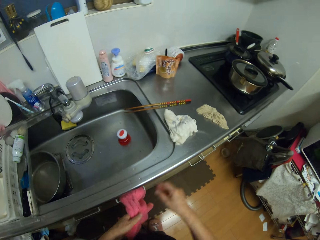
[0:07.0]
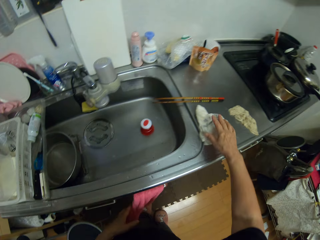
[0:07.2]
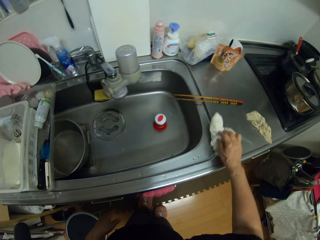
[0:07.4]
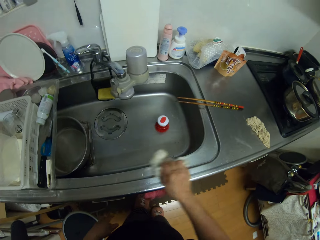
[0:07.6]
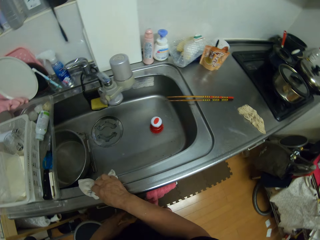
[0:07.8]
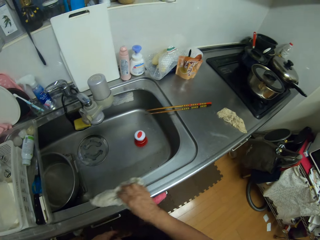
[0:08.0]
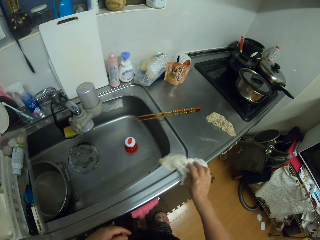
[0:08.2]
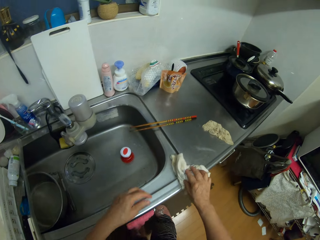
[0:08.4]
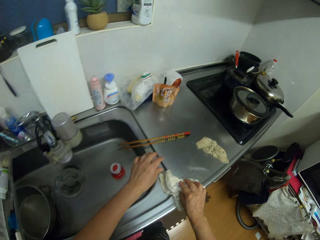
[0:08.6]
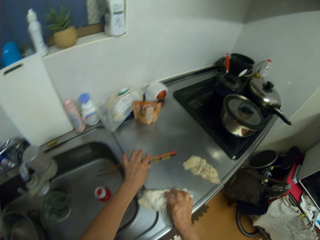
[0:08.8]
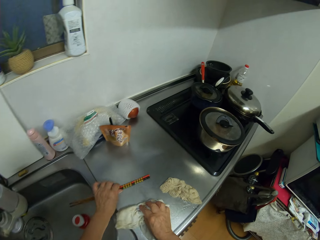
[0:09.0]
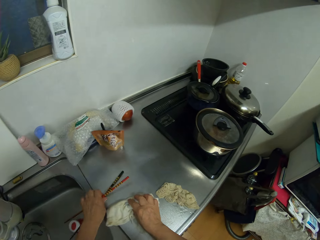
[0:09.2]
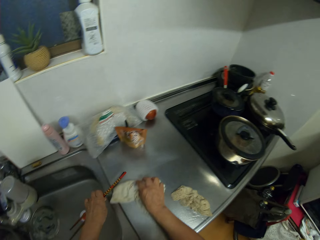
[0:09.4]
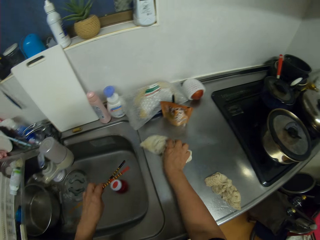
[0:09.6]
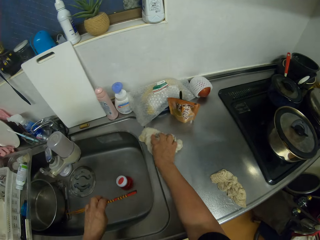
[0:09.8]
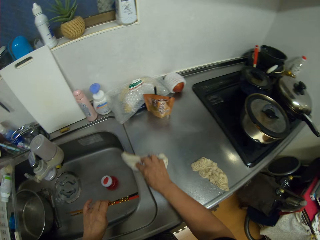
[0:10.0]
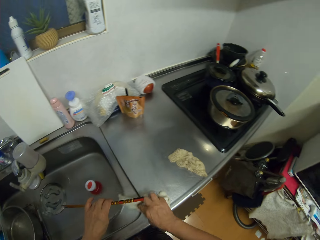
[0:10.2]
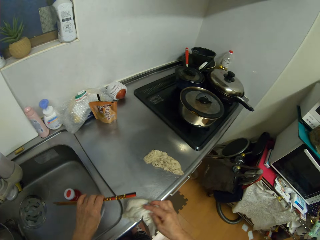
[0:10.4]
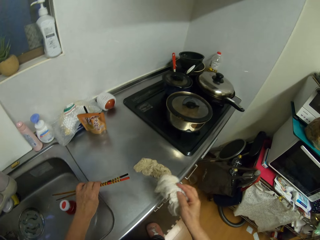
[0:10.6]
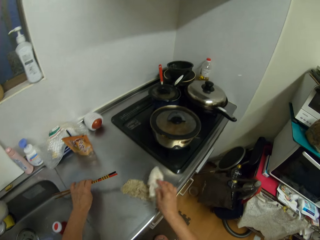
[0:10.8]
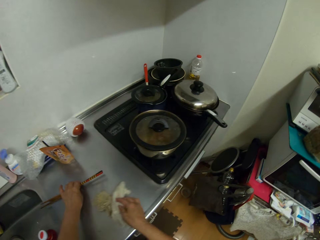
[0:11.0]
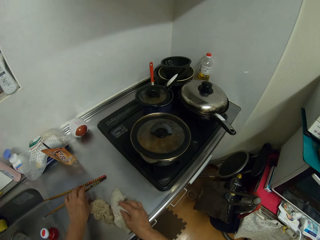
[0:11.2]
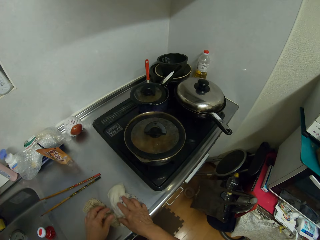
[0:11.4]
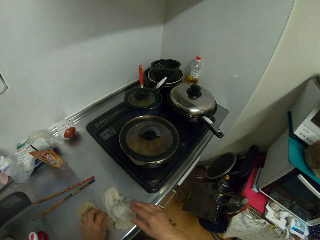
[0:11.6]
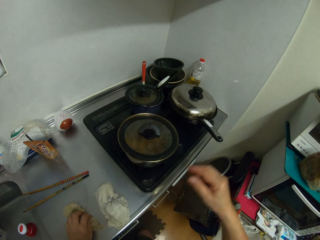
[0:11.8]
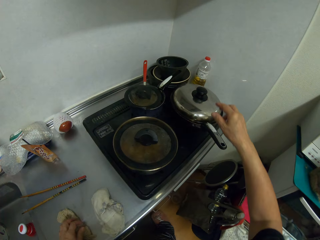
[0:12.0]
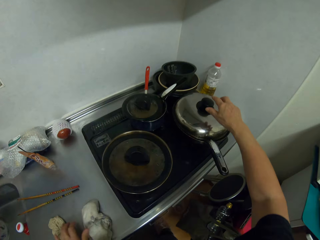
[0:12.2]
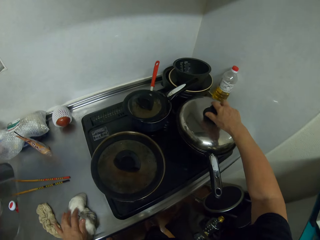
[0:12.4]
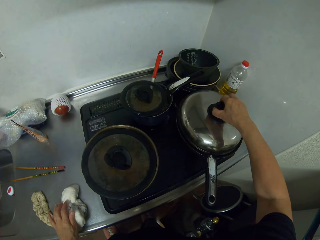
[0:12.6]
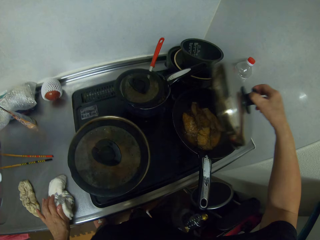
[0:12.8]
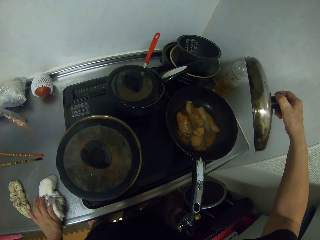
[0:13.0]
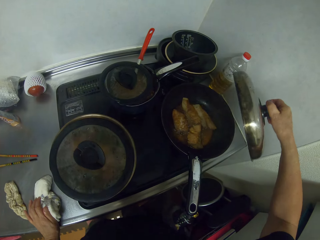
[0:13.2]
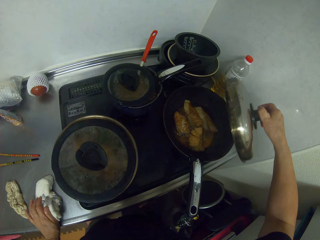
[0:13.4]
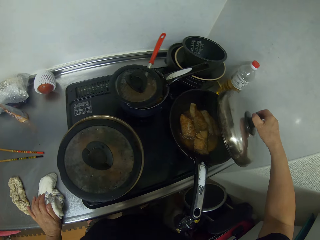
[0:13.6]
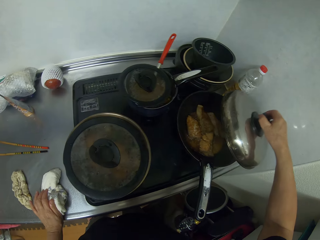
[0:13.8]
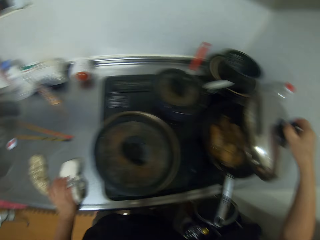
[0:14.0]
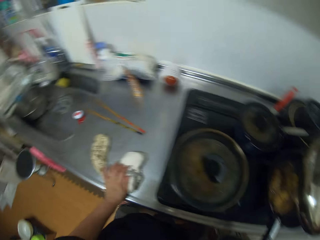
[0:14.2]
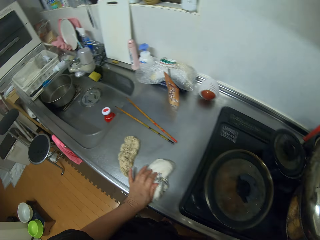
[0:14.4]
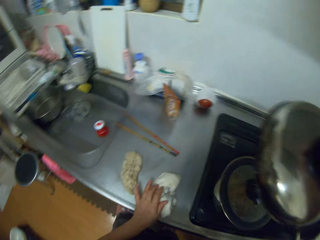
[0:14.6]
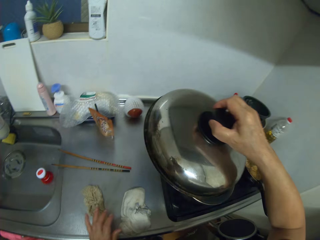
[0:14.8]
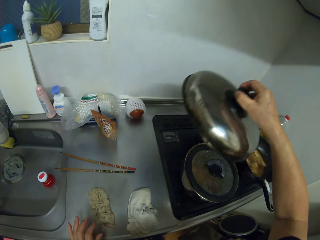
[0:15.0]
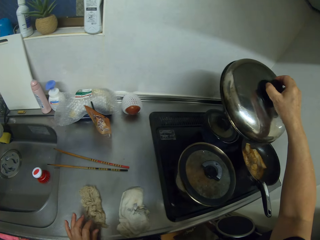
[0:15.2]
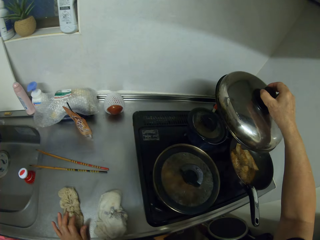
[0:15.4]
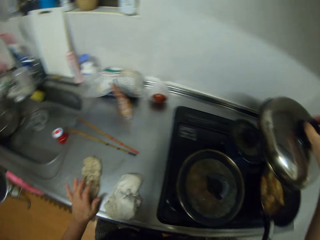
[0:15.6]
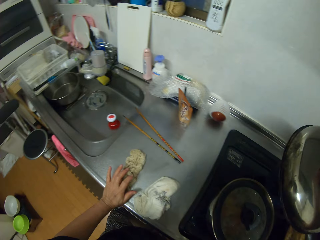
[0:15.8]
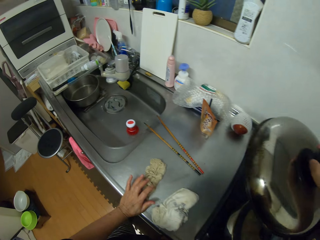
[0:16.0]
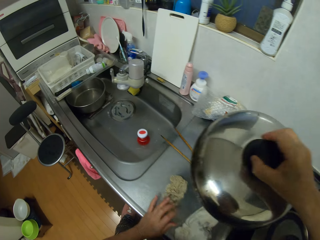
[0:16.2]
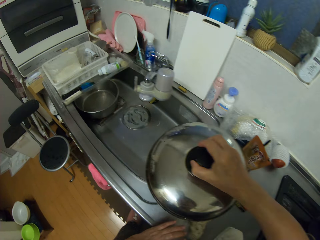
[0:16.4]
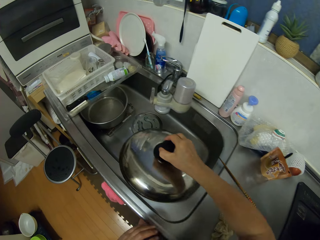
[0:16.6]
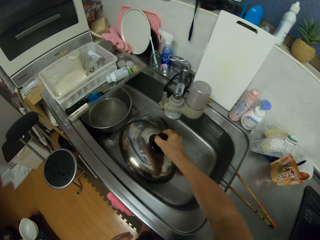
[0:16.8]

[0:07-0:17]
The camera wearer wipes the hands with a towel. They wipe the sink counter top with a cloth. They check the food in the cooking pan. They open the frying pan.

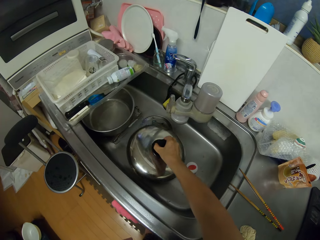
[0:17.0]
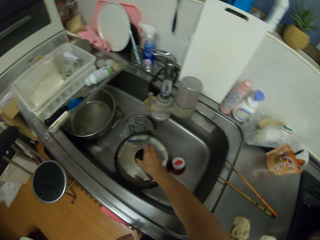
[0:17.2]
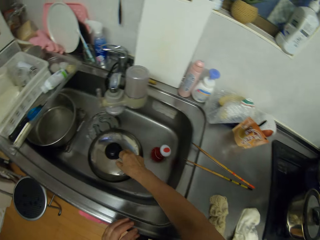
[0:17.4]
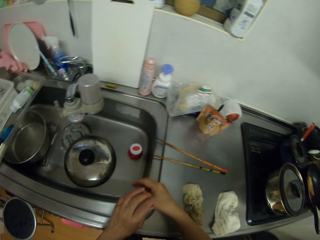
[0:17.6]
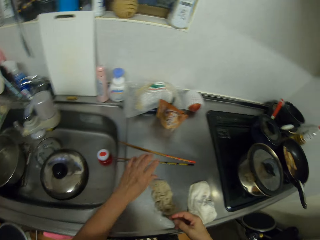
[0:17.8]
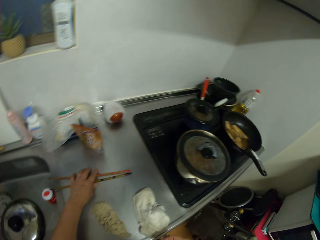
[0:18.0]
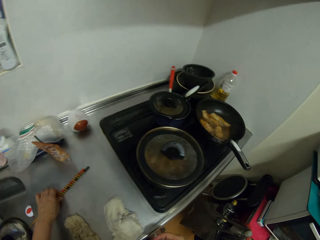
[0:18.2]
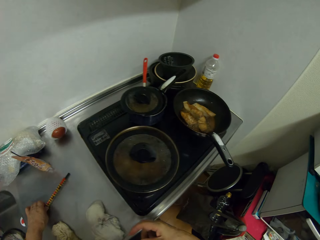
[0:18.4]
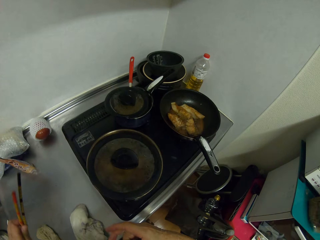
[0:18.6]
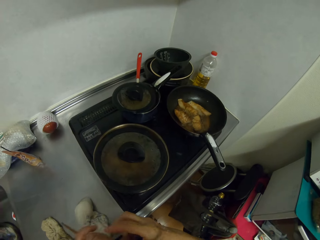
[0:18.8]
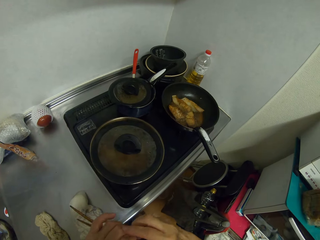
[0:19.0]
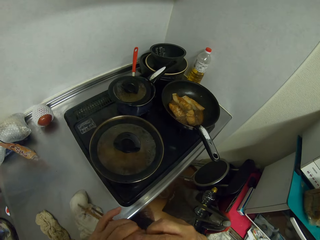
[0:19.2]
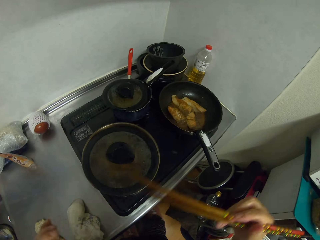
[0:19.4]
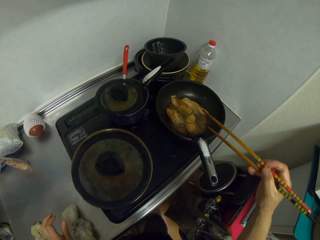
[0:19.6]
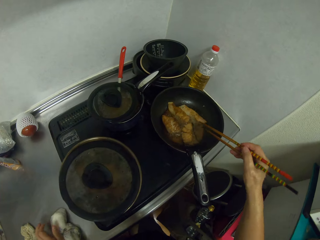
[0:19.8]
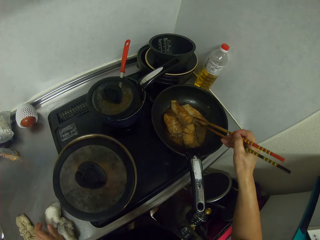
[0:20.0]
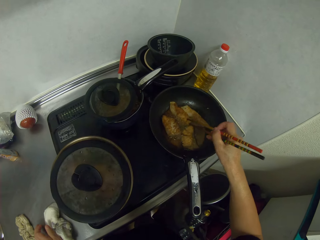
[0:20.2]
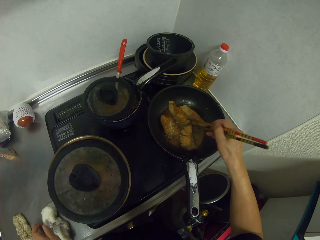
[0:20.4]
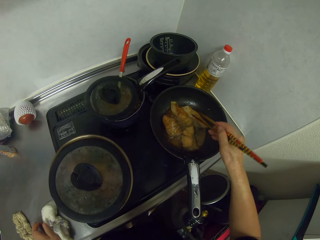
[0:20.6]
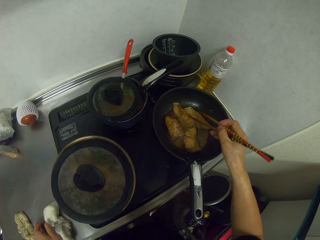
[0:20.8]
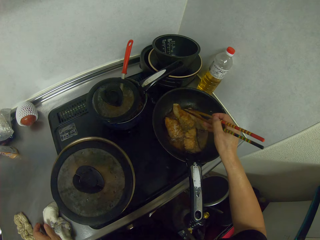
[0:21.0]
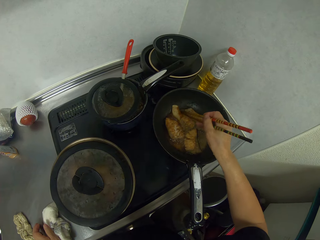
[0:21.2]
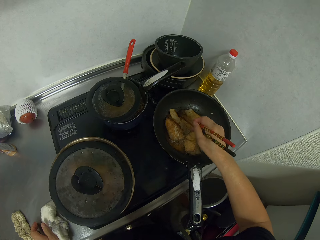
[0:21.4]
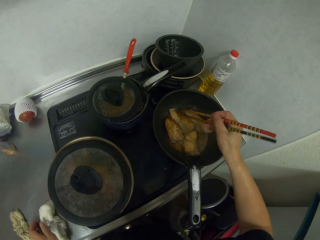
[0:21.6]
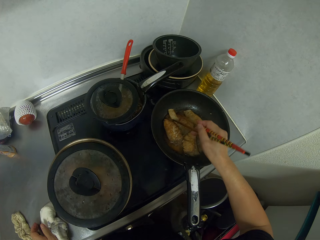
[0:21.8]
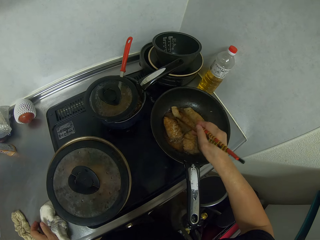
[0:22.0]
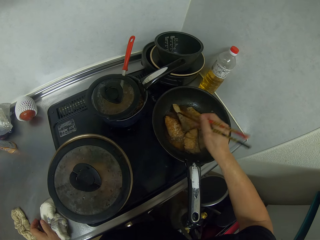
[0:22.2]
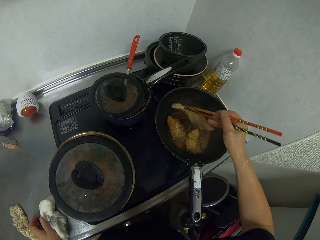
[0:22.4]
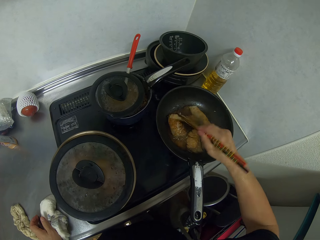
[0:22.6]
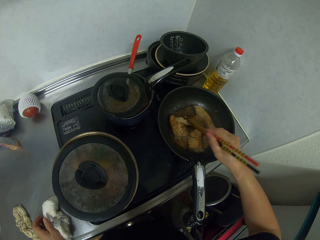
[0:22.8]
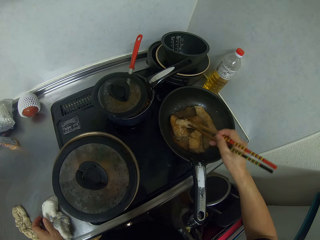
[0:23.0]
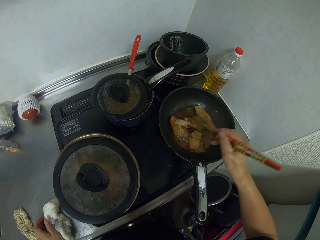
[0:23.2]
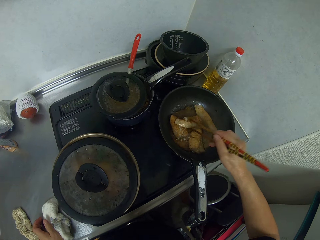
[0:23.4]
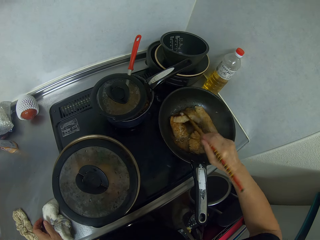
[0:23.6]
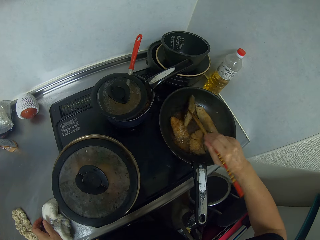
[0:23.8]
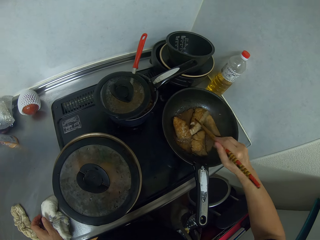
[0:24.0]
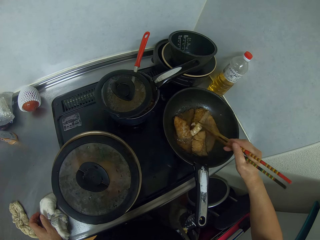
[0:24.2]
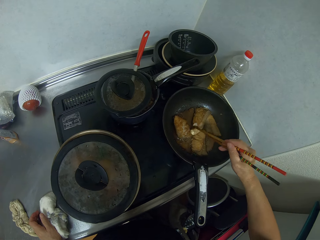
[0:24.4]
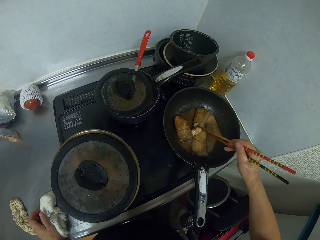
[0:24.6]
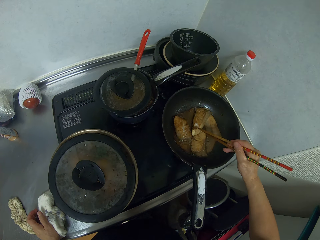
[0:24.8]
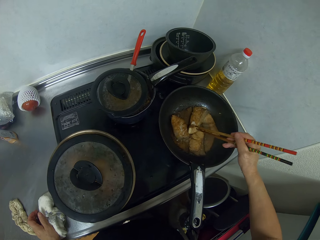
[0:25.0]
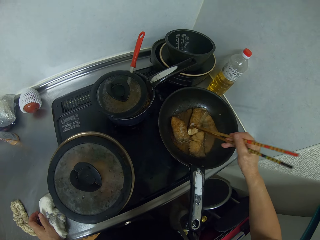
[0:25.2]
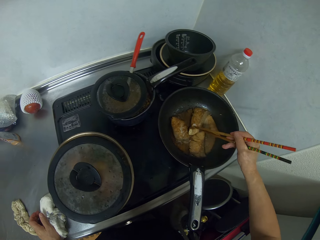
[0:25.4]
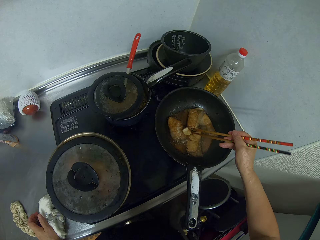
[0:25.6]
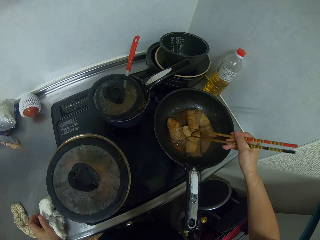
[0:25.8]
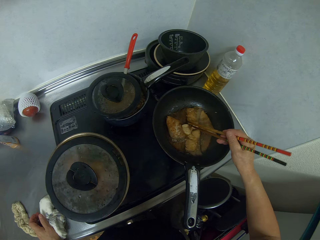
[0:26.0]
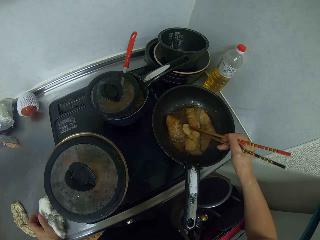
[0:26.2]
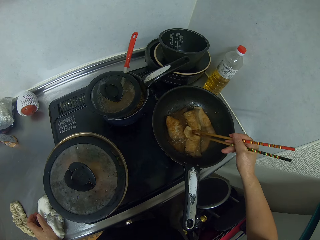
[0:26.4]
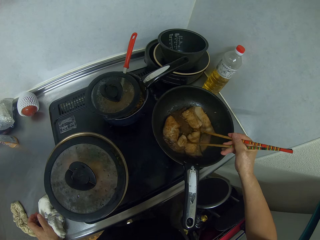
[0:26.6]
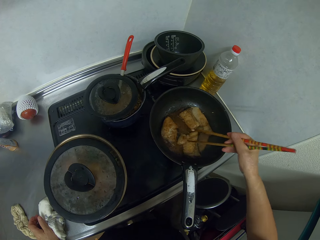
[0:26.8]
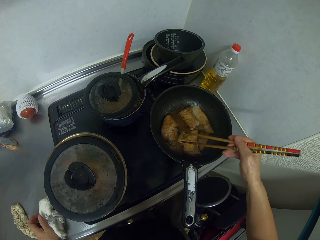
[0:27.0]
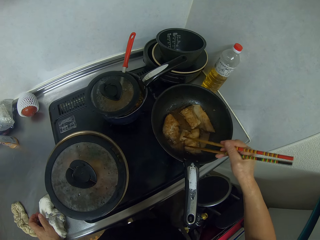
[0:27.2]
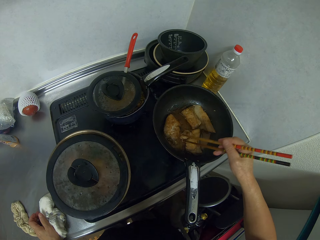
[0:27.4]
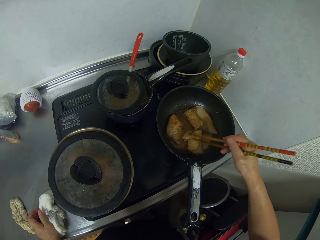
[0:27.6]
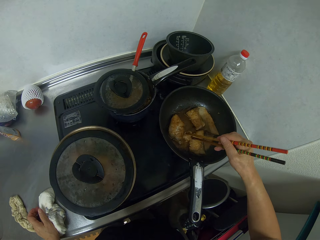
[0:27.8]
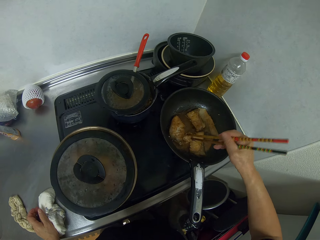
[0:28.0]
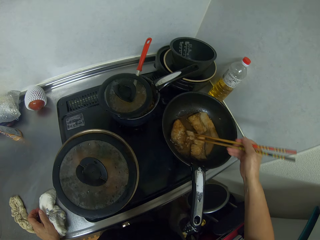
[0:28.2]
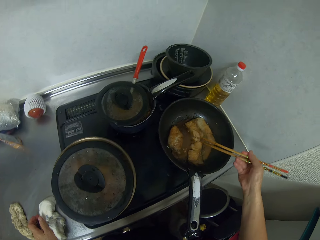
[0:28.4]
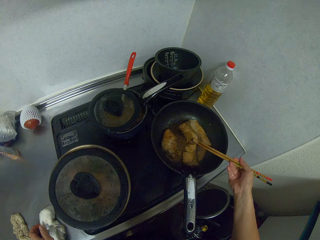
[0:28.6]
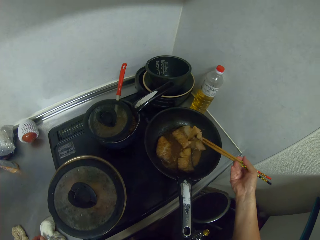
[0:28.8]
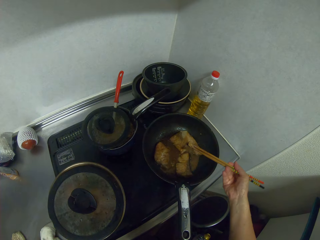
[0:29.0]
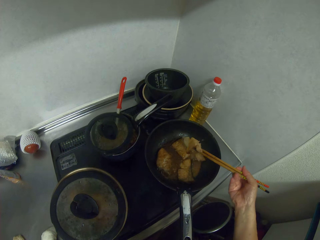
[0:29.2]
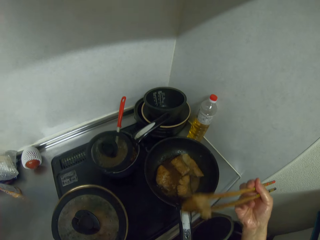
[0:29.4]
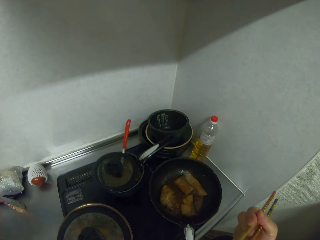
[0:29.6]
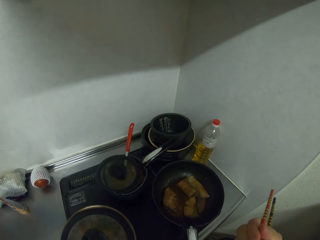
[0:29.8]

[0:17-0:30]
The camera wearer puts the cooking pan lid in the sink. They pick up the chopping sticks. They turn the food with the chopsticks.
